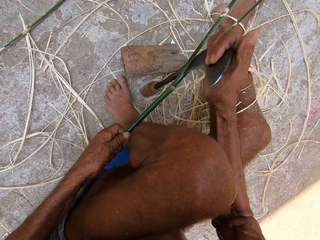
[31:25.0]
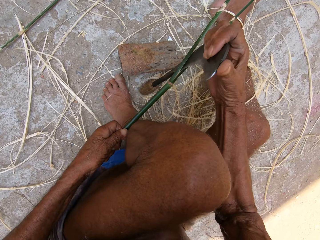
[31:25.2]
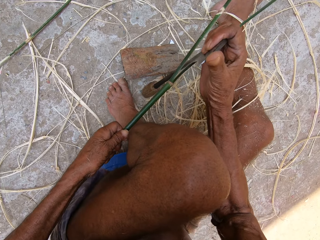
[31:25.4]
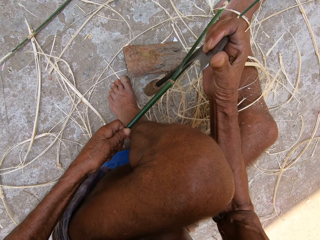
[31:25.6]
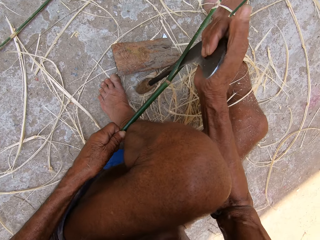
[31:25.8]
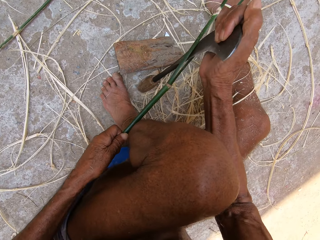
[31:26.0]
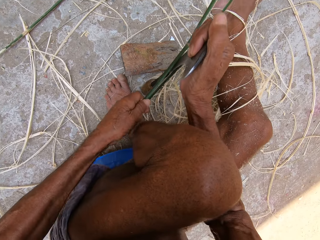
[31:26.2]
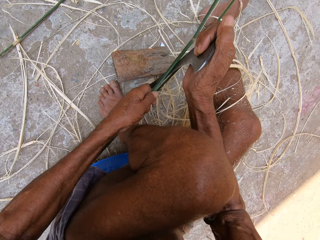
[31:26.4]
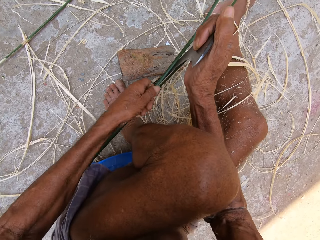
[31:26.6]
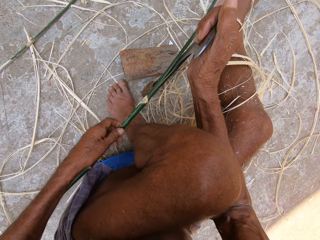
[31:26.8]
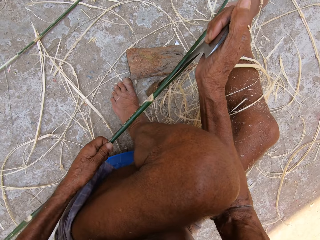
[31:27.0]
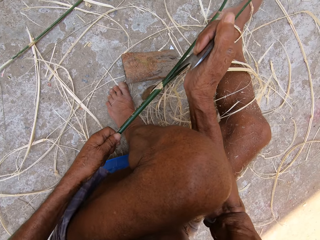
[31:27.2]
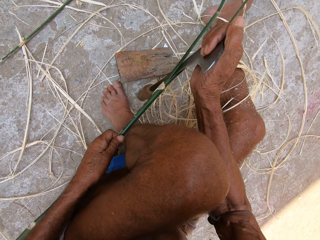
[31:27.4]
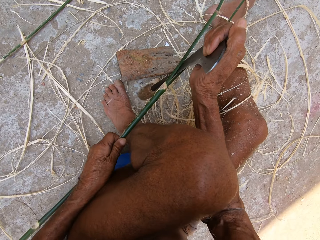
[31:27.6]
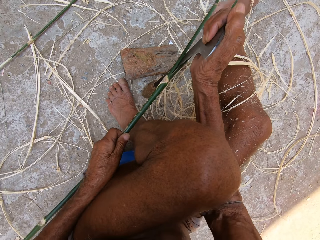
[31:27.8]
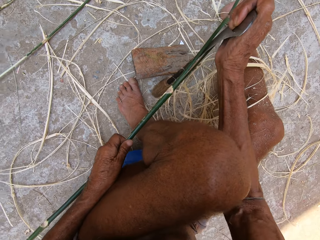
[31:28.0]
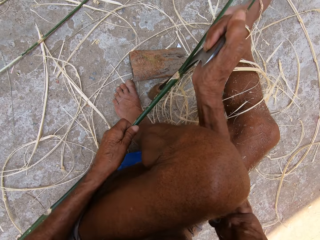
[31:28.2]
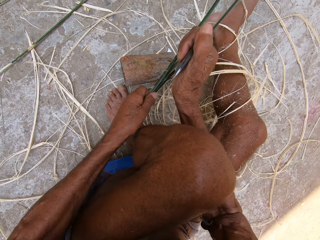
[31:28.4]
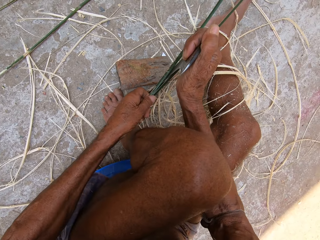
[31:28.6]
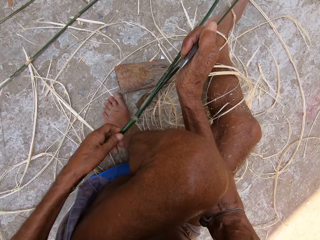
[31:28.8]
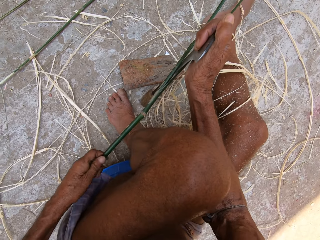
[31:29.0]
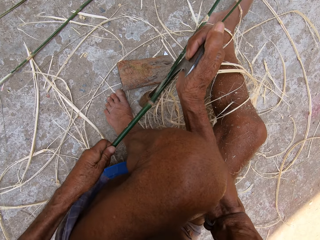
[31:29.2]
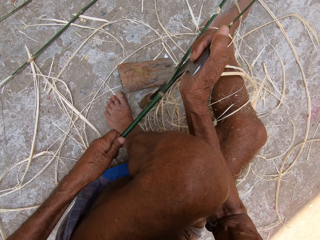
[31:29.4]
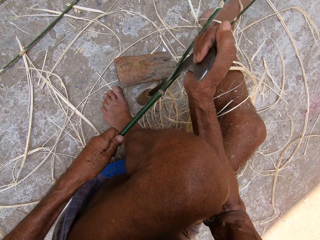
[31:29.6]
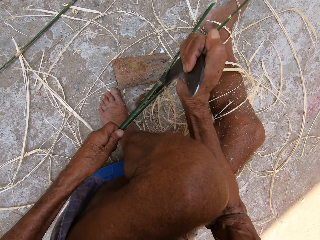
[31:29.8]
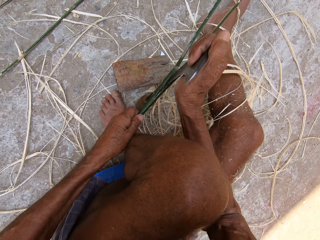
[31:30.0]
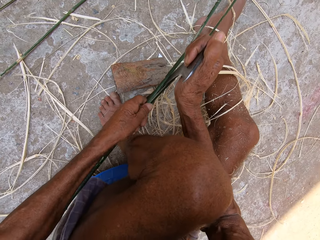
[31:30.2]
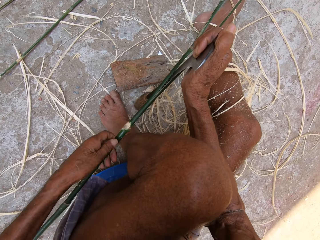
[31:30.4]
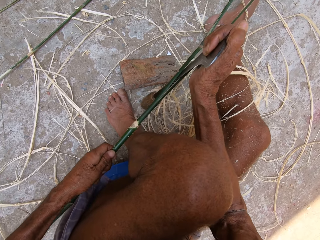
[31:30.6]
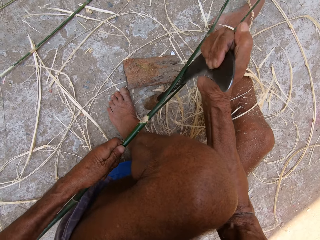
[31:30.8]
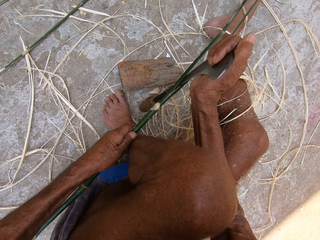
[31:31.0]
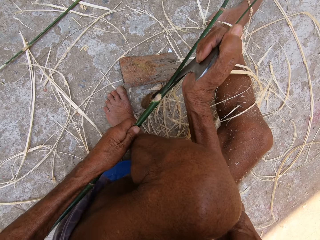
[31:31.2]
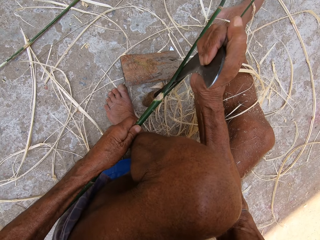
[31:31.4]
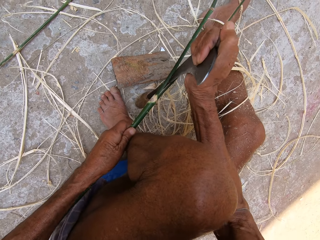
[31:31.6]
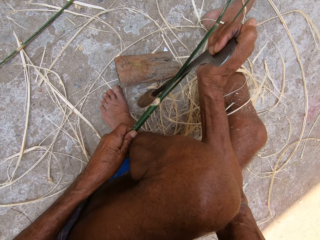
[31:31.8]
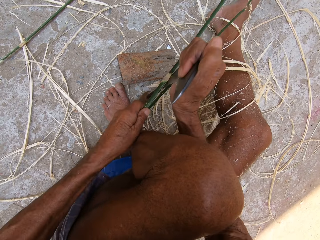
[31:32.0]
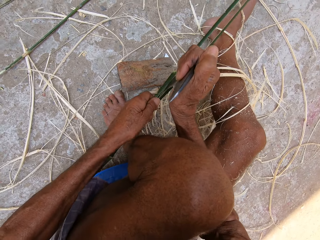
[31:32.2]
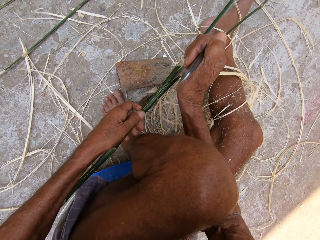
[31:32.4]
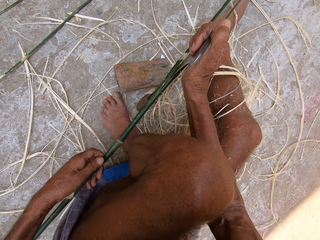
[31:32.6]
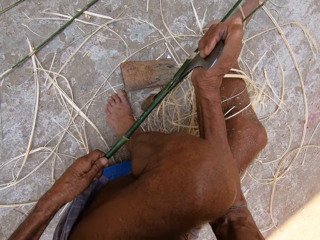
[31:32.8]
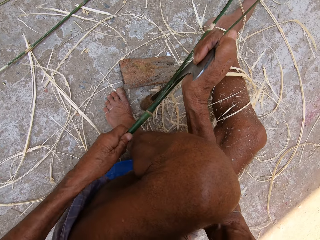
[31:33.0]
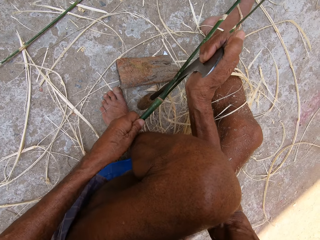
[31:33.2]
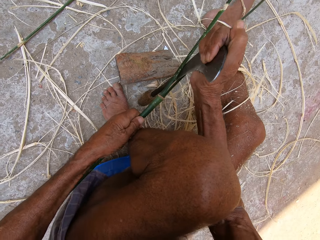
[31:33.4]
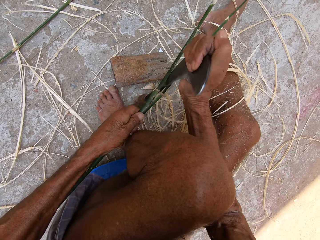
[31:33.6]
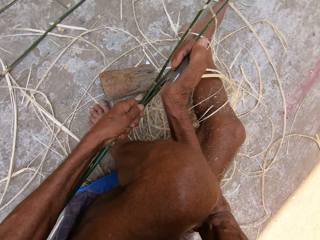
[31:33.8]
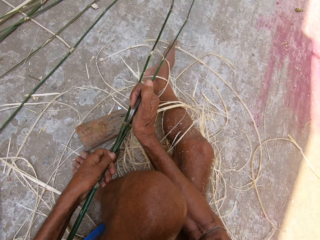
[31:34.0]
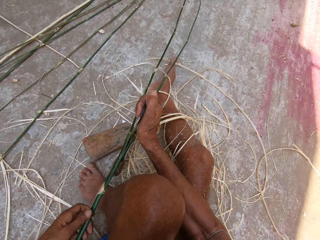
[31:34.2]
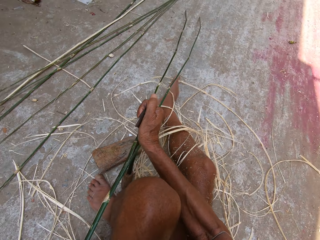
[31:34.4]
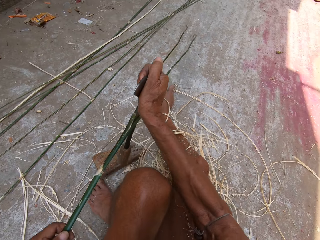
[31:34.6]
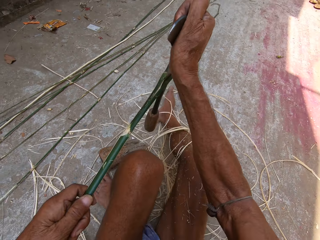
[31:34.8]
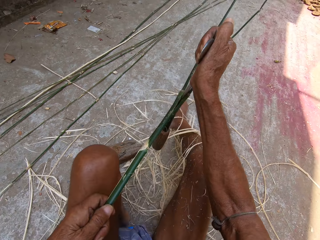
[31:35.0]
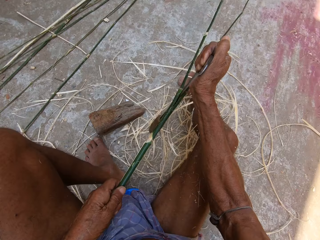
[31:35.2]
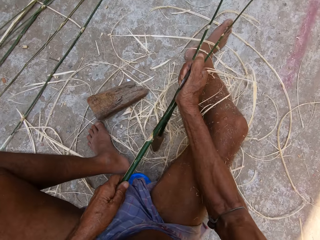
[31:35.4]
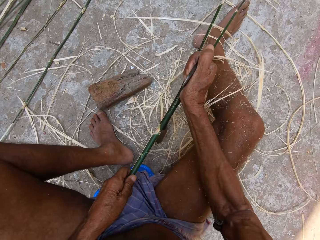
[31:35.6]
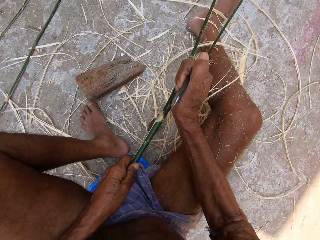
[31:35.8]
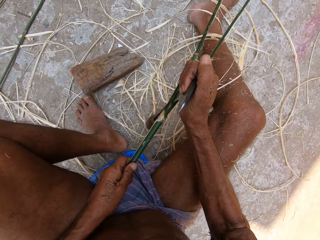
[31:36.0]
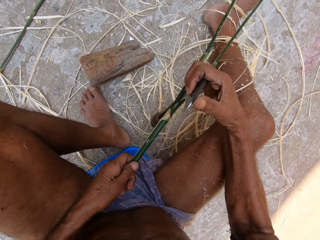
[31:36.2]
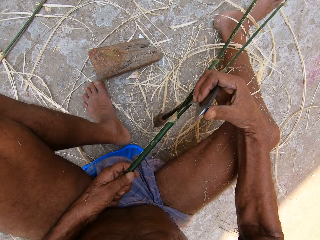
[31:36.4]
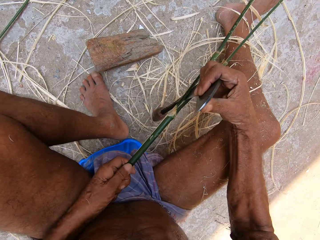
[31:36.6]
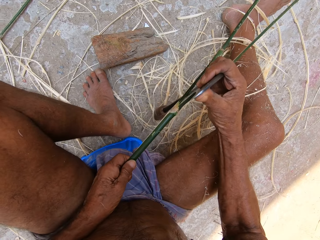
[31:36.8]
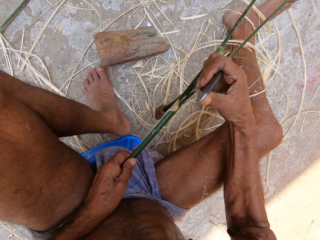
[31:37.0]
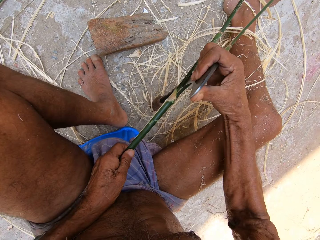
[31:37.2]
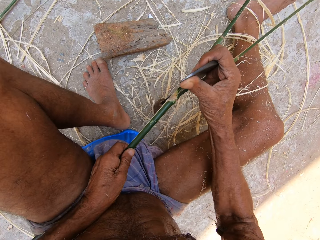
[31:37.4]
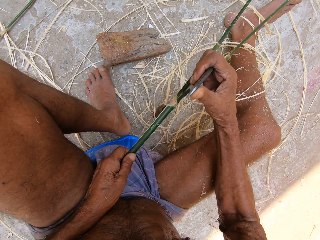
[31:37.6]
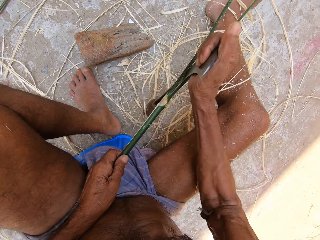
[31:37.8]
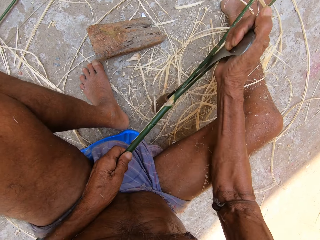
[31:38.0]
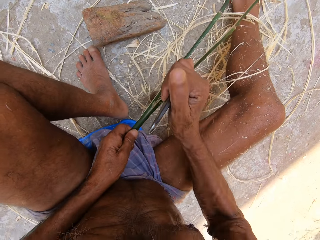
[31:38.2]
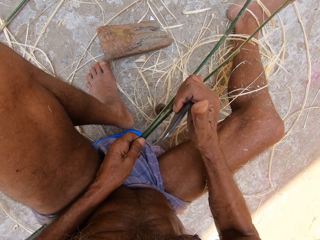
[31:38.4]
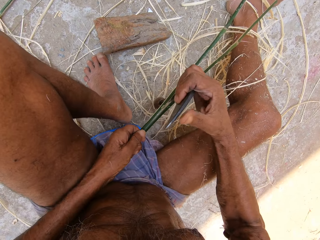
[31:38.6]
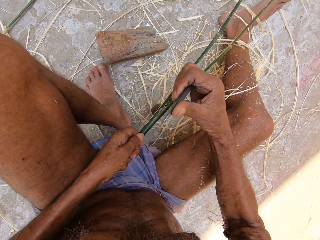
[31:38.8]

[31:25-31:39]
The camera wearer separates the fiber using a sickle. They push the fiber. They separate the fiber using the sickle. They push the fiber. They separate the fiber using the sickle.

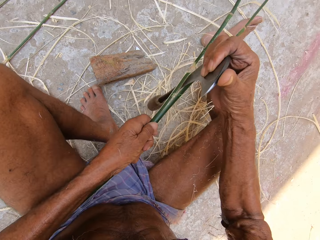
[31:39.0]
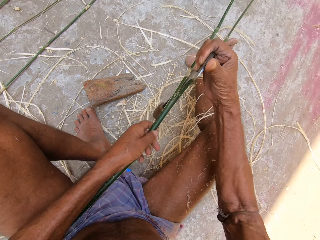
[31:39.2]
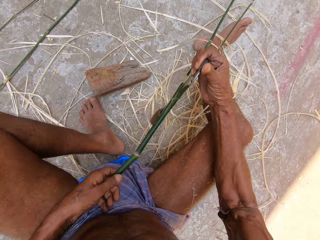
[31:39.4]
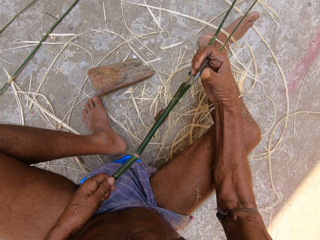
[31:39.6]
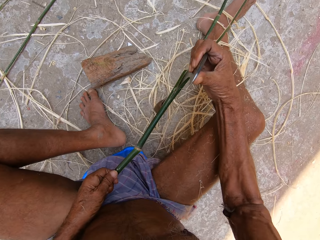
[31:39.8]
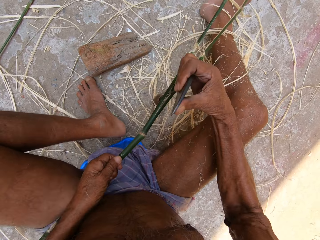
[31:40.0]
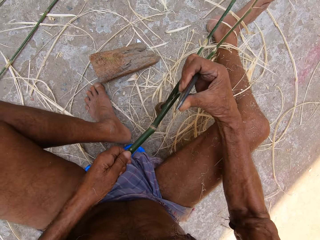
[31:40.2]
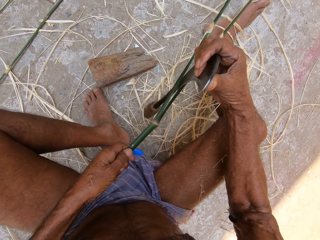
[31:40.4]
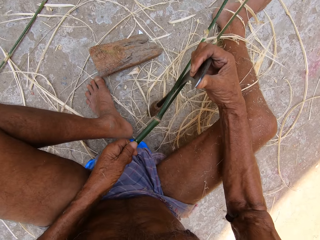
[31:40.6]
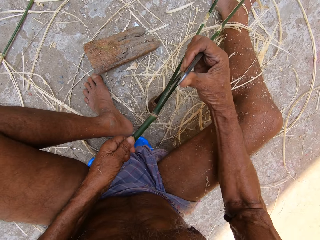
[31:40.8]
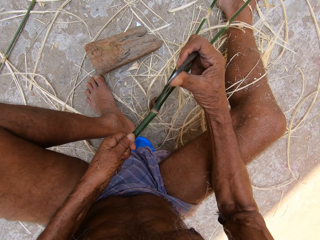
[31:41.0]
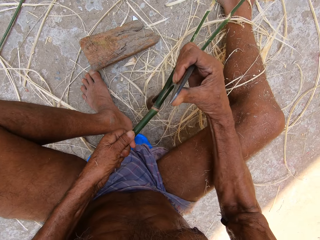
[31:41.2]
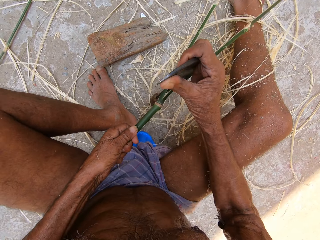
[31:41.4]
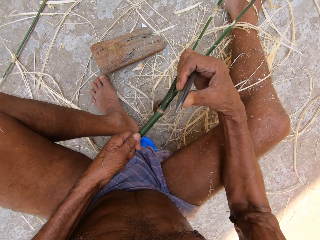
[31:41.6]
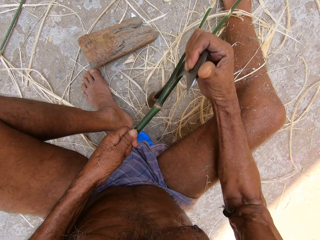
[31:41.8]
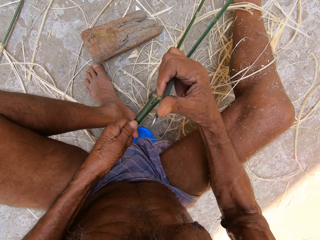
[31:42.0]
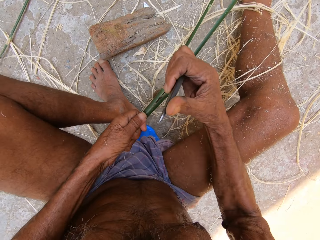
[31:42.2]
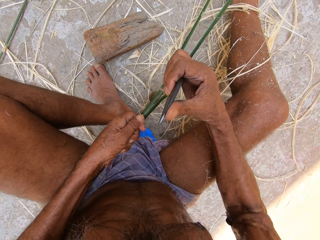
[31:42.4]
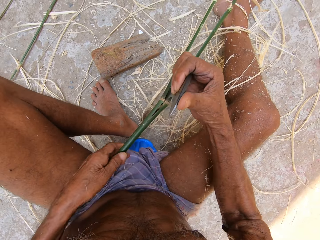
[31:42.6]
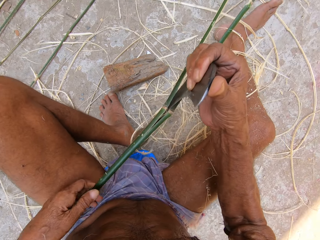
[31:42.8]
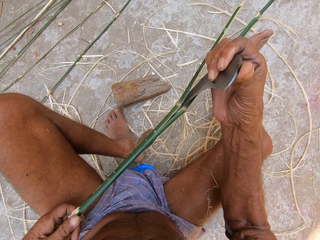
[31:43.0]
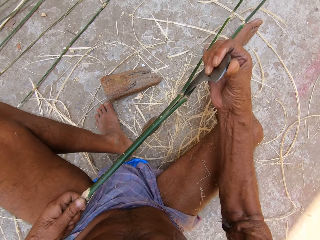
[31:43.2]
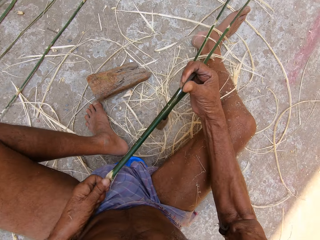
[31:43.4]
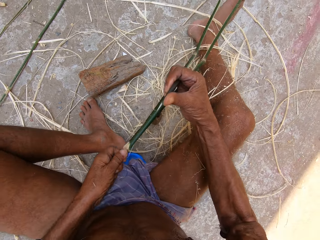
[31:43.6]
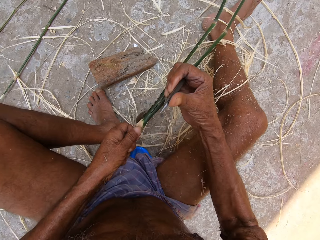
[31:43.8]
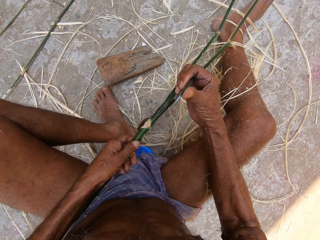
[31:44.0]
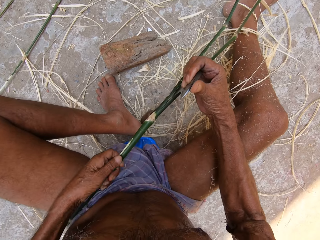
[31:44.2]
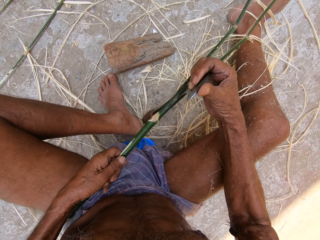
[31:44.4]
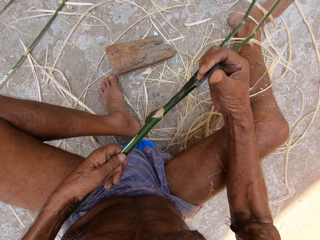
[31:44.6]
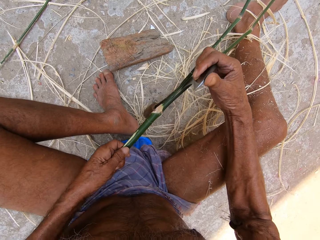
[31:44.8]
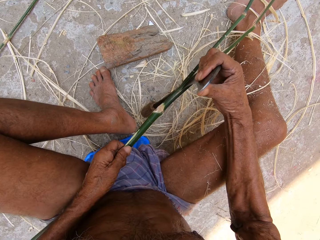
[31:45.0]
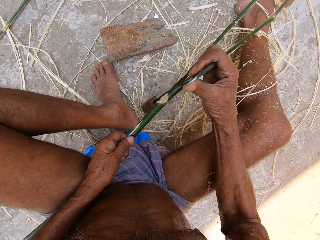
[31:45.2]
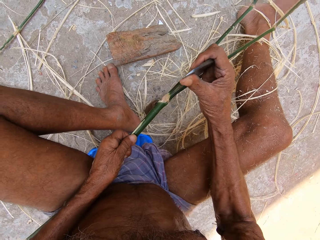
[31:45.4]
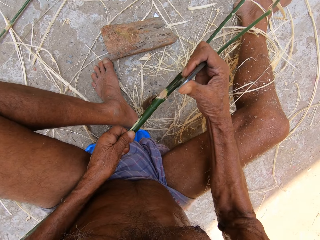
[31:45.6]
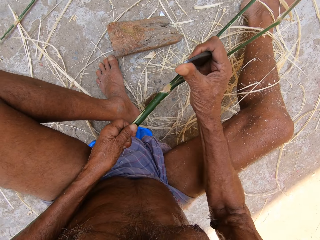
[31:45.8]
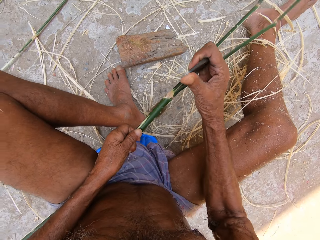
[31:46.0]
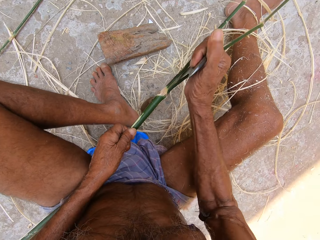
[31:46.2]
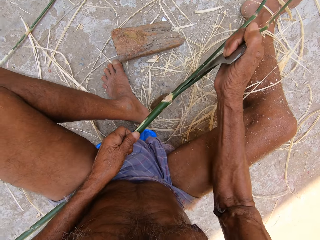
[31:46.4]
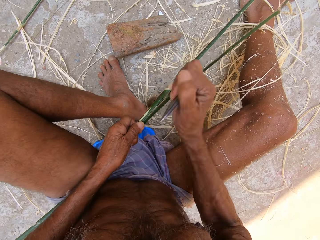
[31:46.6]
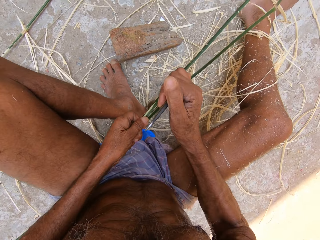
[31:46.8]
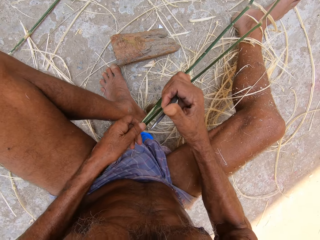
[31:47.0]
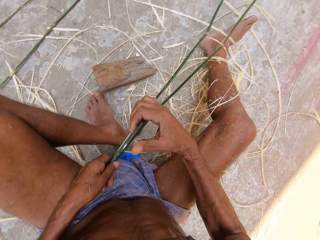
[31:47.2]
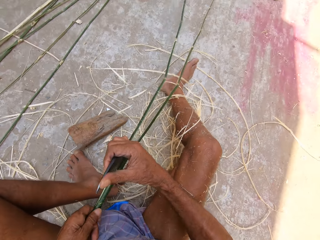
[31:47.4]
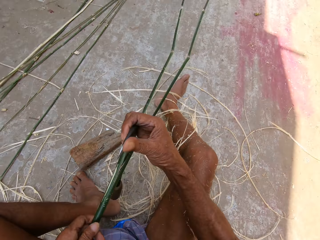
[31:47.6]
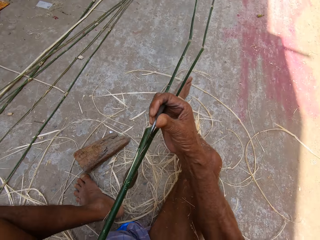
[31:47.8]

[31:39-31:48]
The camera wearer pushes the fiber.
